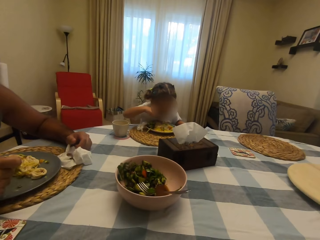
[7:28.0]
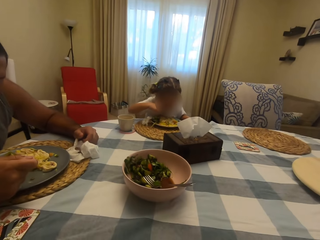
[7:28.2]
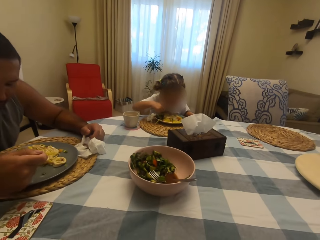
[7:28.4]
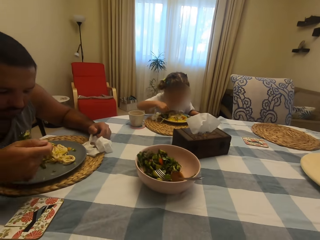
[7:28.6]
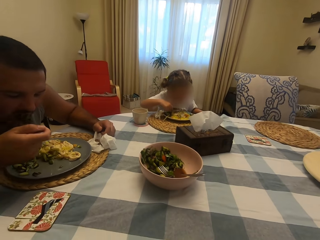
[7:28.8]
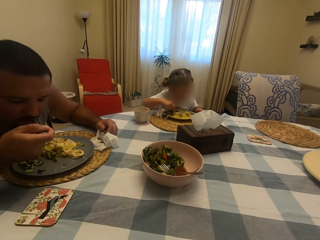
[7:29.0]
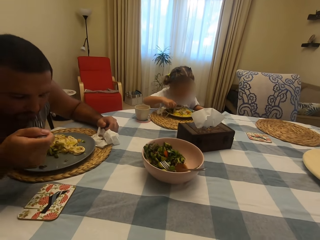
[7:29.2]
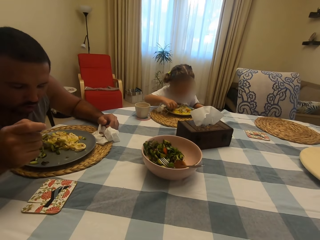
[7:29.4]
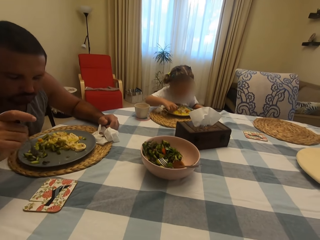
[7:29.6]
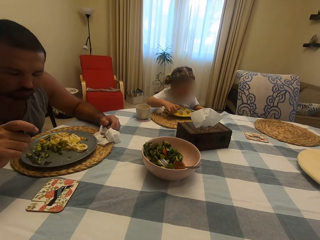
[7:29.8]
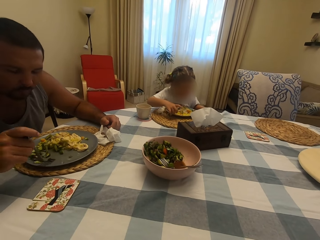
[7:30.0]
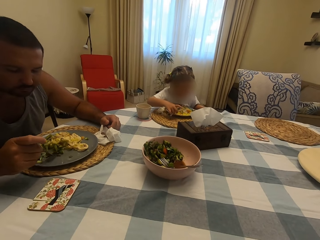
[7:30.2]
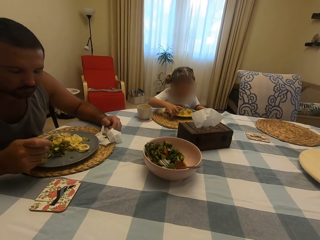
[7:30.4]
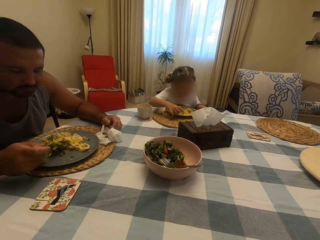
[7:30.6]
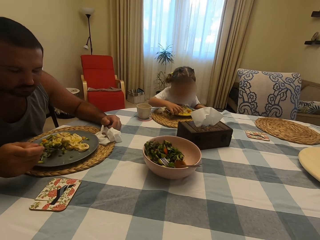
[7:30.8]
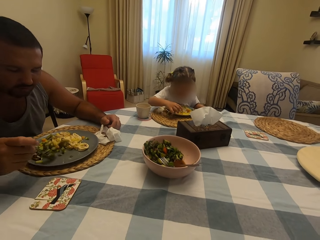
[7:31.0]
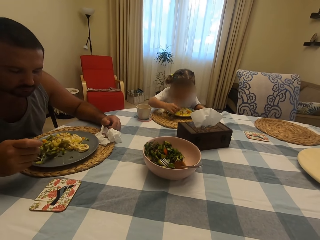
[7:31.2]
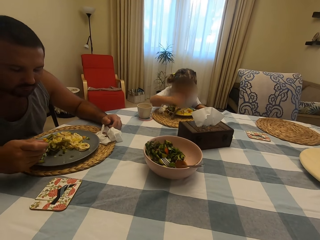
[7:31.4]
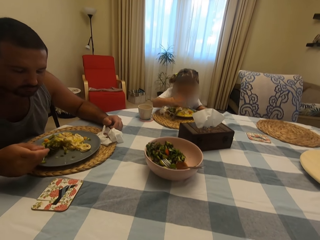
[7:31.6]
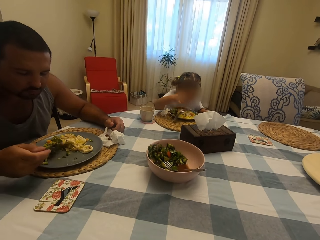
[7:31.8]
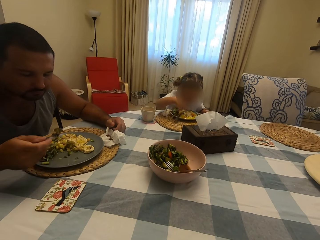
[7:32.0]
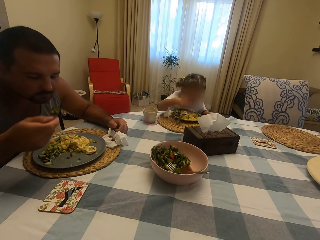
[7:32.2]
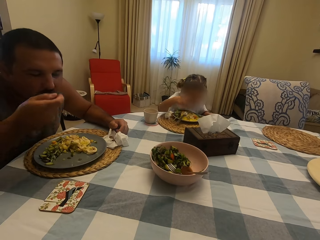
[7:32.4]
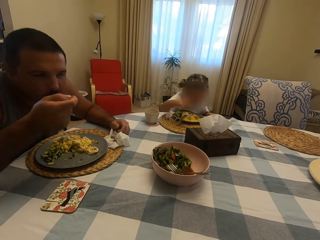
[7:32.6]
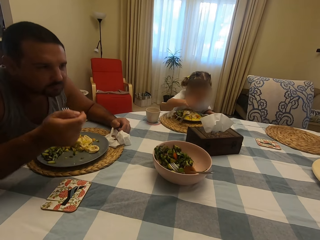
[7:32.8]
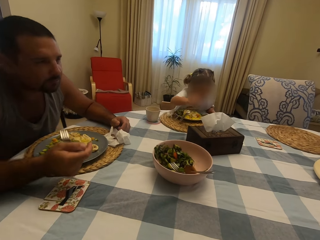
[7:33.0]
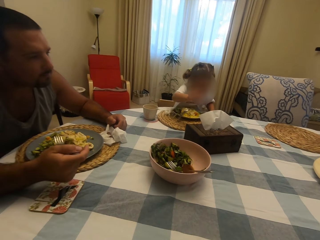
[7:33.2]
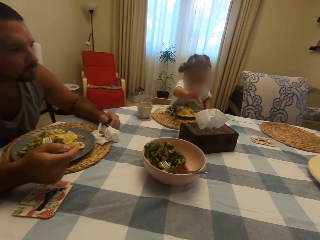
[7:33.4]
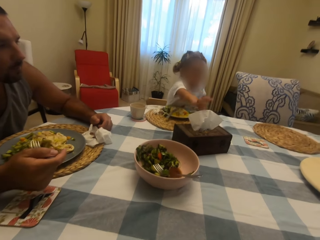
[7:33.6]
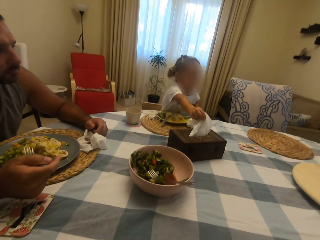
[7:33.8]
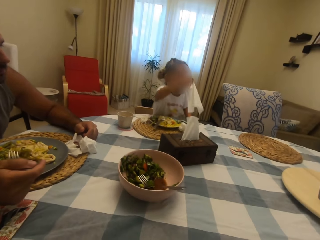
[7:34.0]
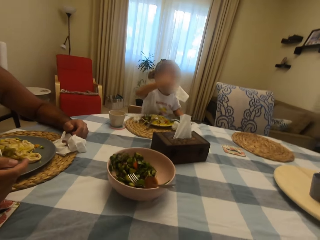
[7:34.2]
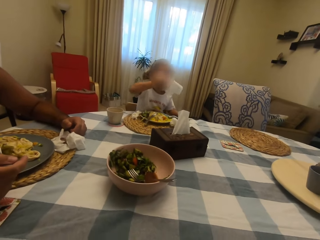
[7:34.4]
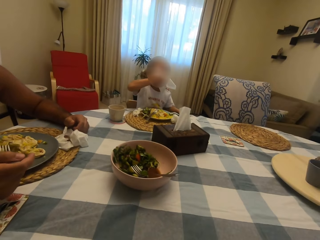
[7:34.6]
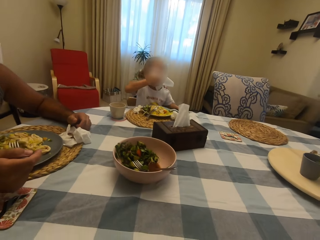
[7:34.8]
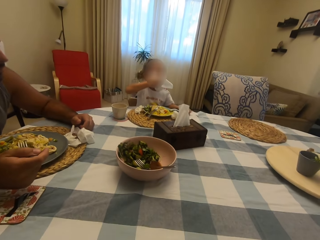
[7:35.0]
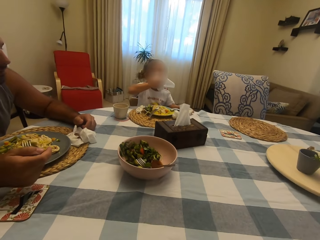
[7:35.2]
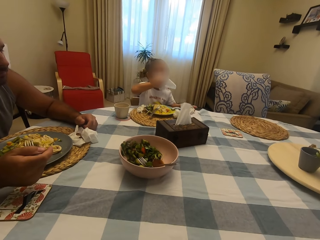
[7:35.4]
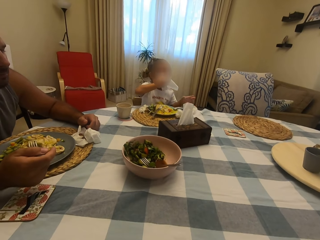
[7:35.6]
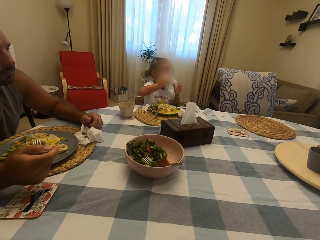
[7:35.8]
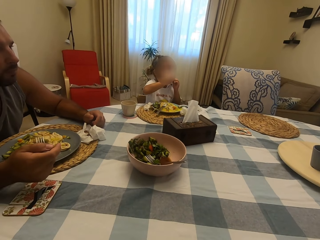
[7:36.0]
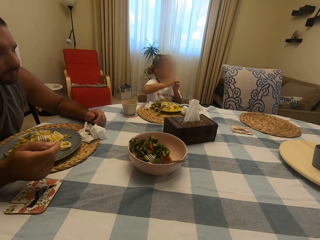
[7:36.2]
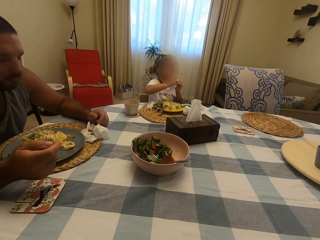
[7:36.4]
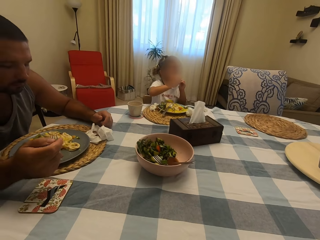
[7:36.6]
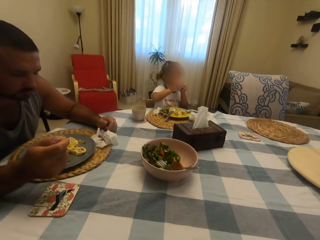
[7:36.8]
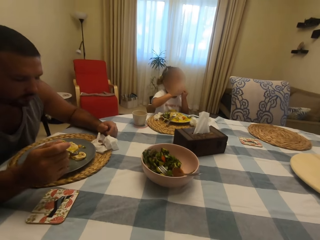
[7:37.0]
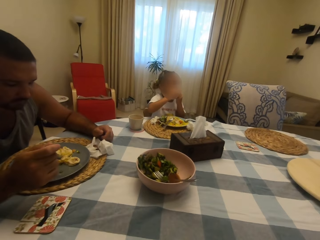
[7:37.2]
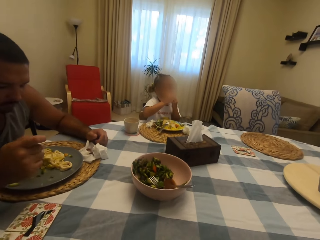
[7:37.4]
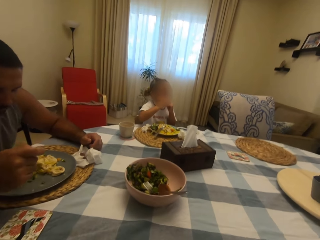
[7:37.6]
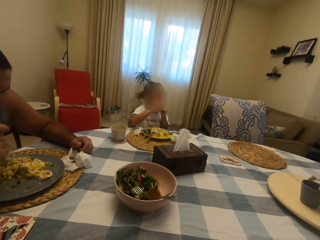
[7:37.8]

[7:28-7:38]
A man eats food. The camera wearer looks at the man. A child flicks her hands. The child picks a serviette and wipes her mouth.

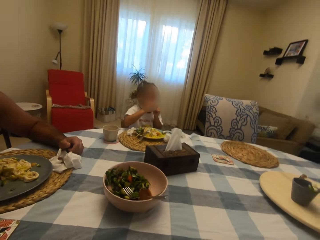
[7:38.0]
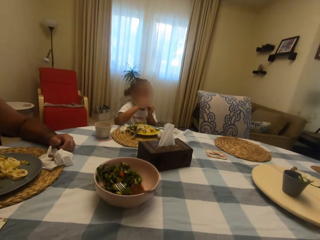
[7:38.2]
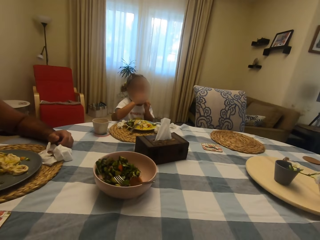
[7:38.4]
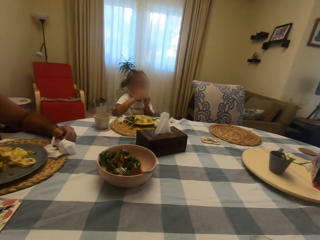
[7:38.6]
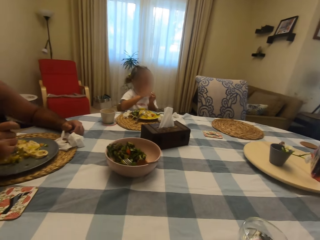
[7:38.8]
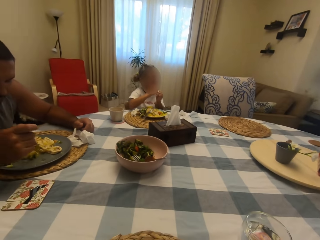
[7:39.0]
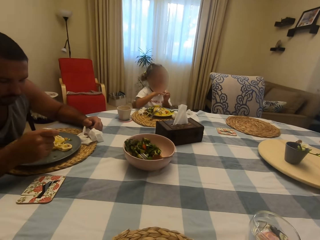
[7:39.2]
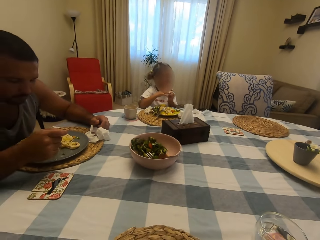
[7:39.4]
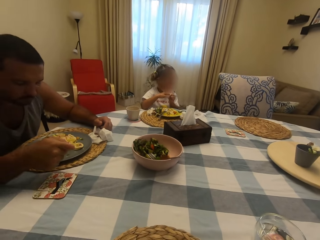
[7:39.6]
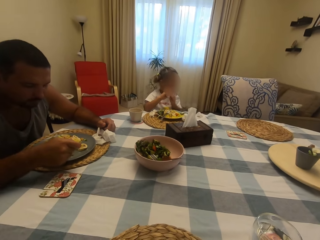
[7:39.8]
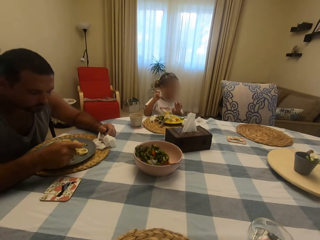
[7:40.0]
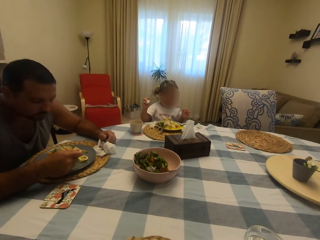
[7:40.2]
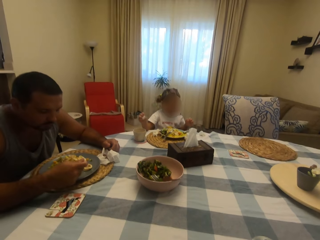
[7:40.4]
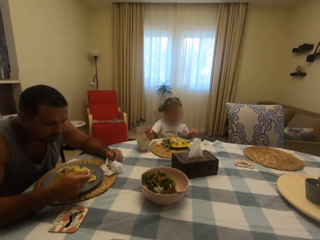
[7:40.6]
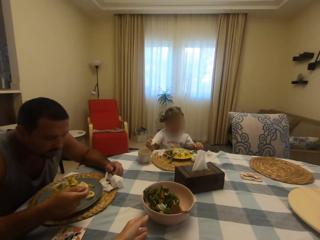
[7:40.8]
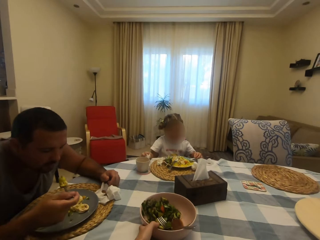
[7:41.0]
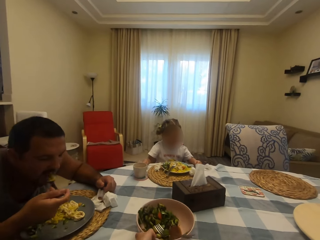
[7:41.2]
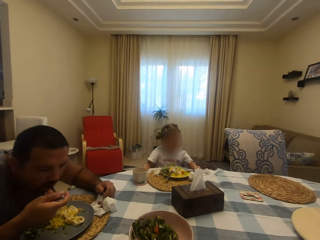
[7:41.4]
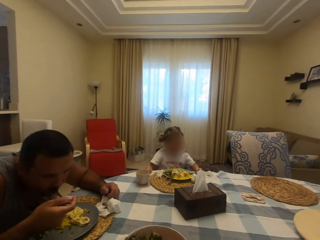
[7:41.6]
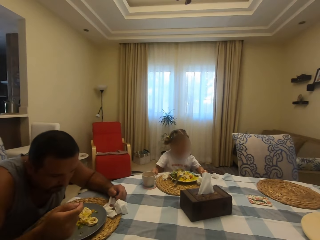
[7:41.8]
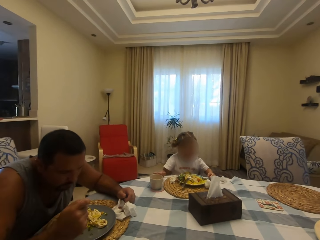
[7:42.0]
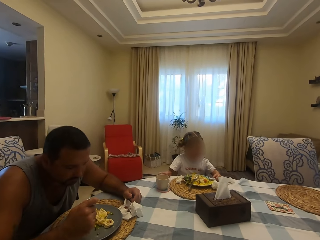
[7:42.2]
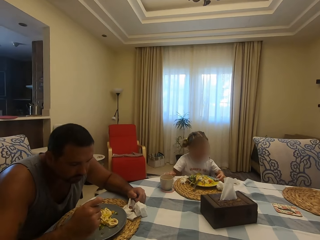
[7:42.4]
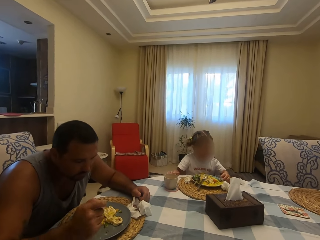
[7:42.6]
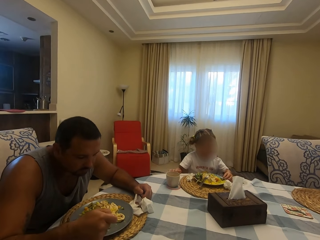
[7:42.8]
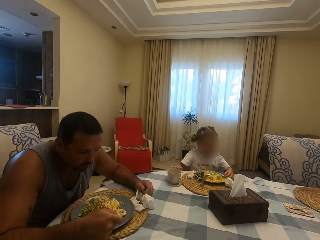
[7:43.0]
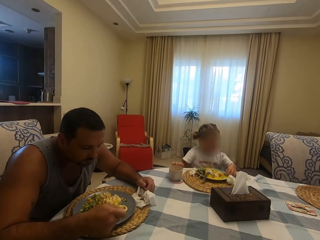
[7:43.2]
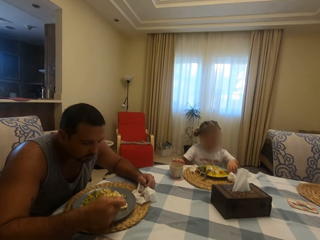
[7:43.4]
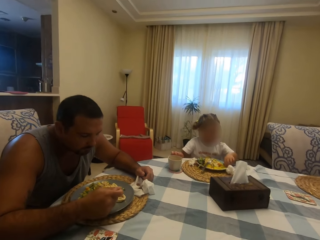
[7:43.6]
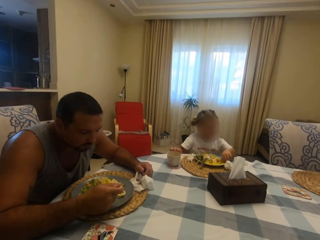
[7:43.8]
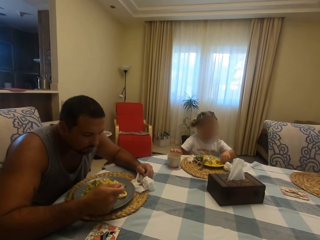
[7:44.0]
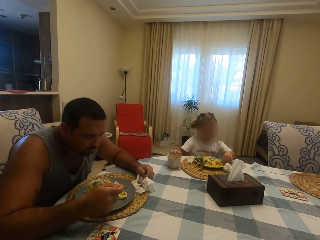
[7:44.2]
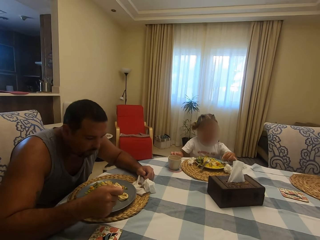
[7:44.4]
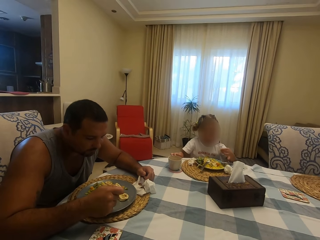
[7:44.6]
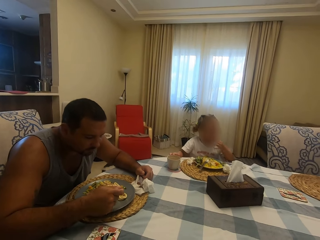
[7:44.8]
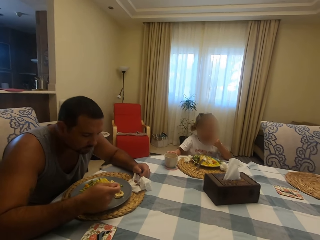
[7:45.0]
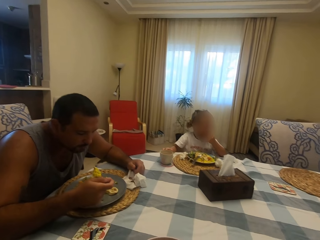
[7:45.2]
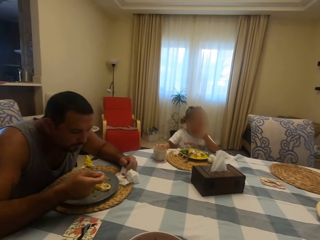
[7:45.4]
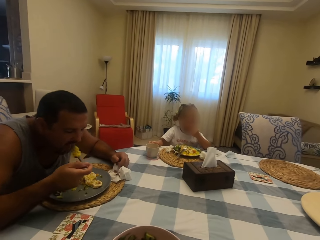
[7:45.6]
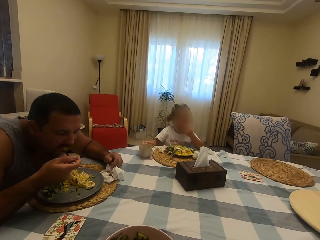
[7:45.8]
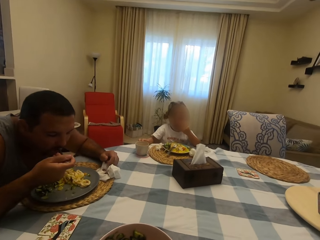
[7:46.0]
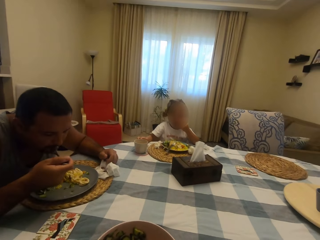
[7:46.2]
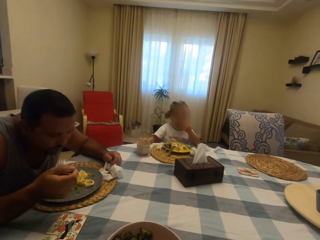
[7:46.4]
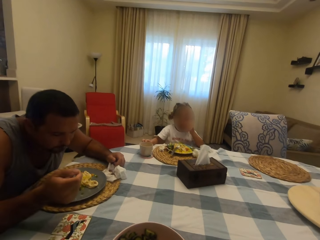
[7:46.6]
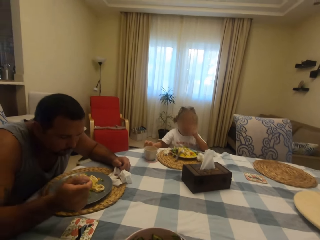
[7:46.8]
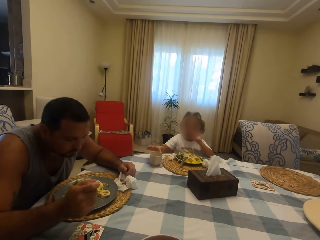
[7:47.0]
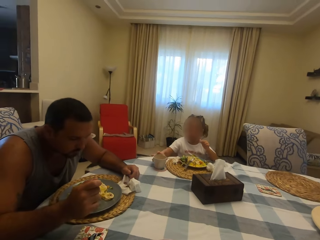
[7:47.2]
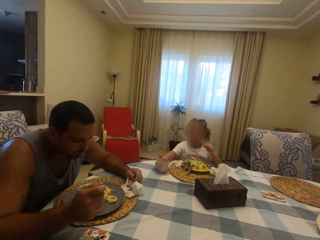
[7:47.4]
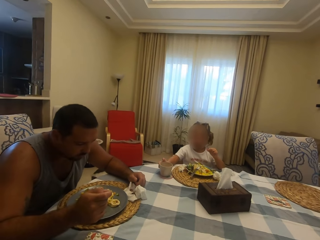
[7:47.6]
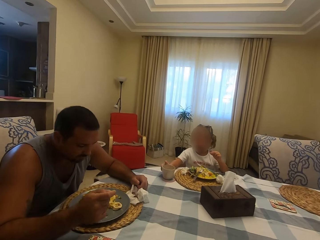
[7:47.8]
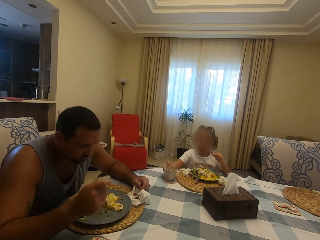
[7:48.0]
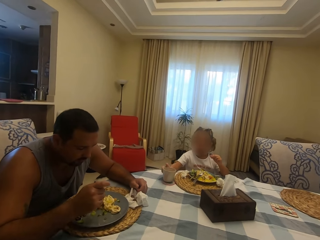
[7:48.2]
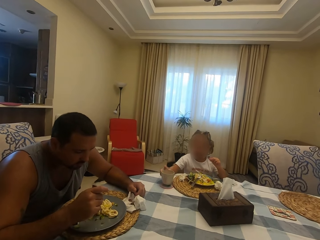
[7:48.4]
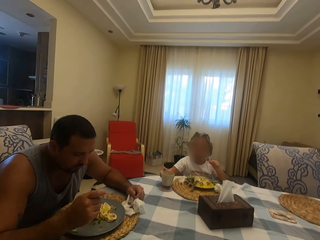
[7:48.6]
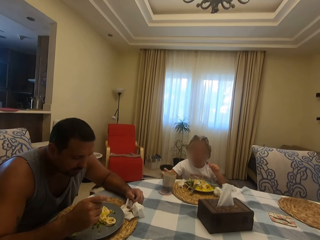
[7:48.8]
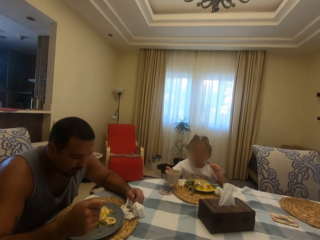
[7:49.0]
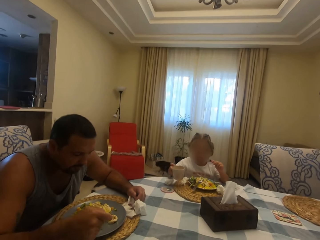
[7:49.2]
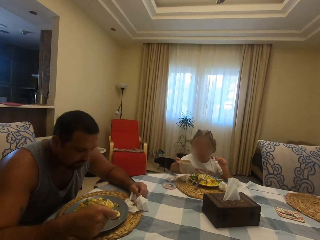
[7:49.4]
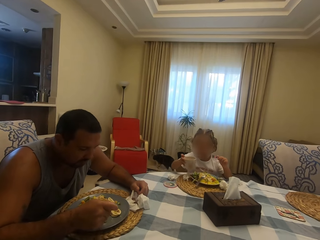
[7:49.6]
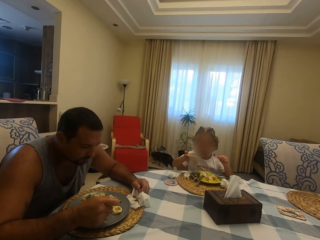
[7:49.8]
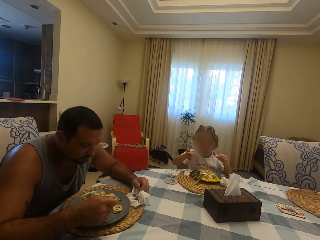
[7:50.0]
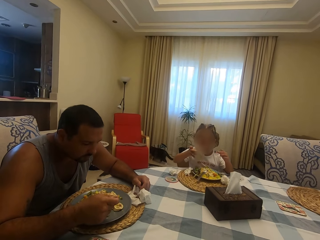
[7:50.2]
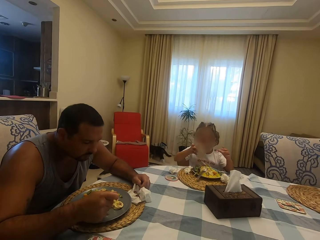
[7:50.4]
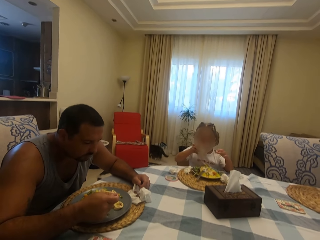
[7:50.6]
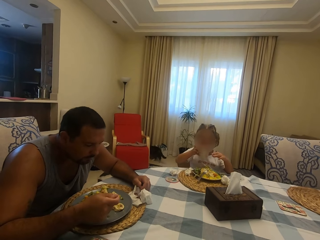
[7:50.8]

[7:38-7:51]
A man eats food. A child drops a serviette on the table. The camera wearer looks at the man. The man eats food. The camera wearer speaks. The child eats food. The child picks up a cup and drinks water.
